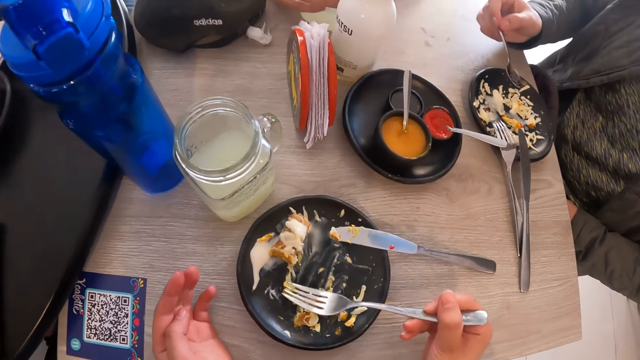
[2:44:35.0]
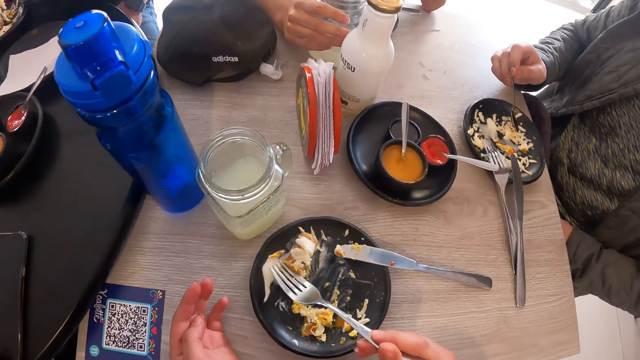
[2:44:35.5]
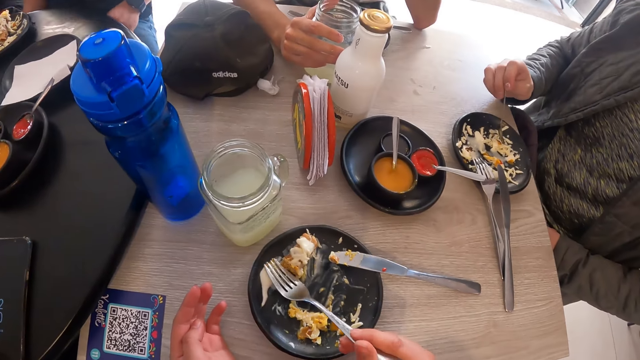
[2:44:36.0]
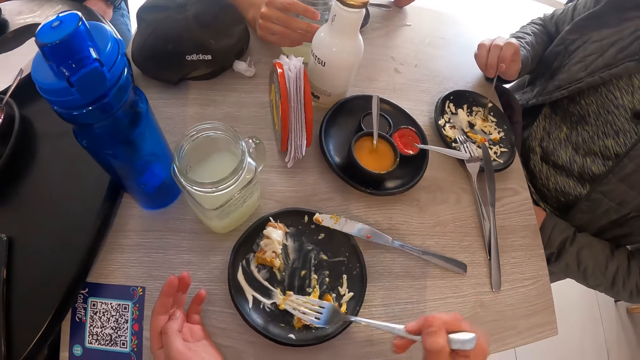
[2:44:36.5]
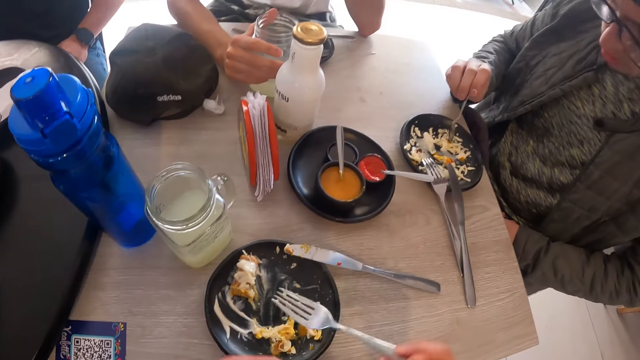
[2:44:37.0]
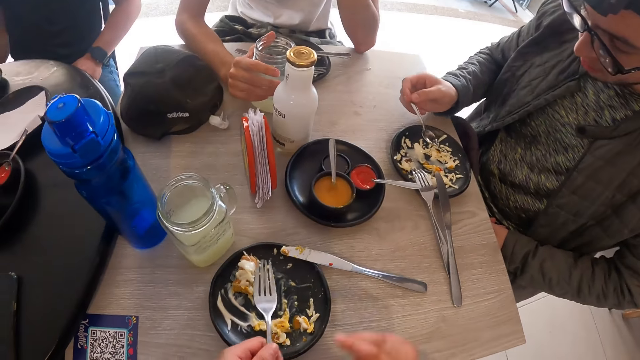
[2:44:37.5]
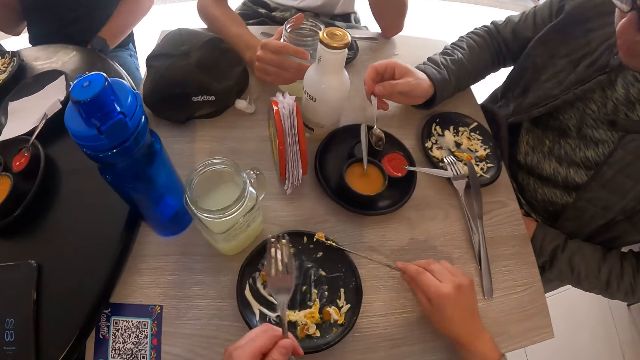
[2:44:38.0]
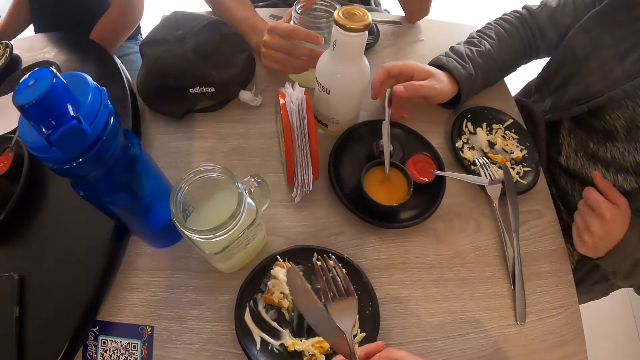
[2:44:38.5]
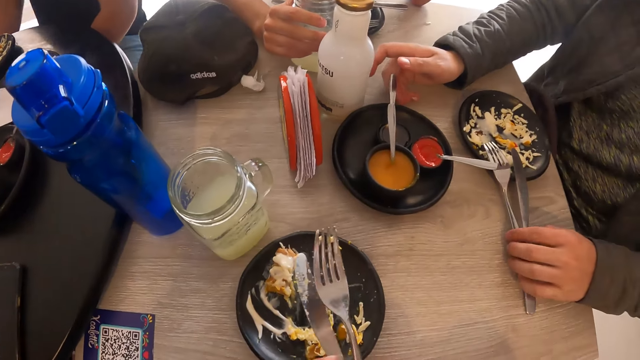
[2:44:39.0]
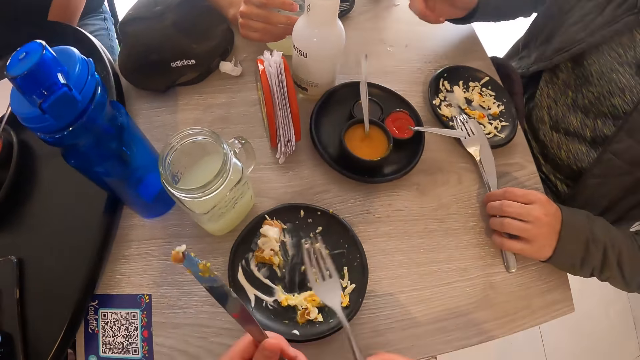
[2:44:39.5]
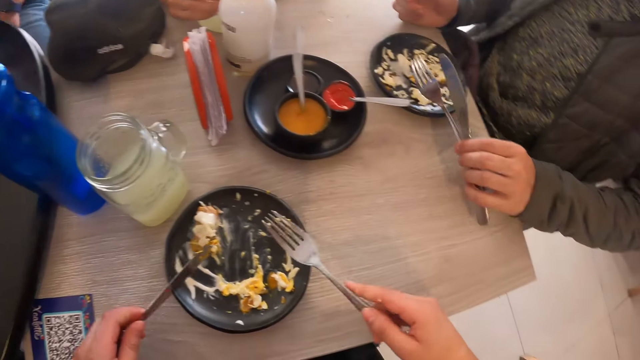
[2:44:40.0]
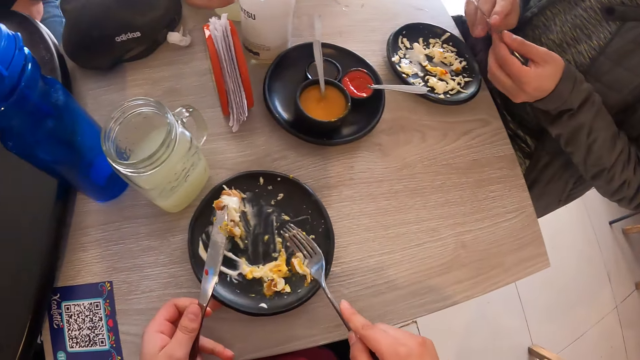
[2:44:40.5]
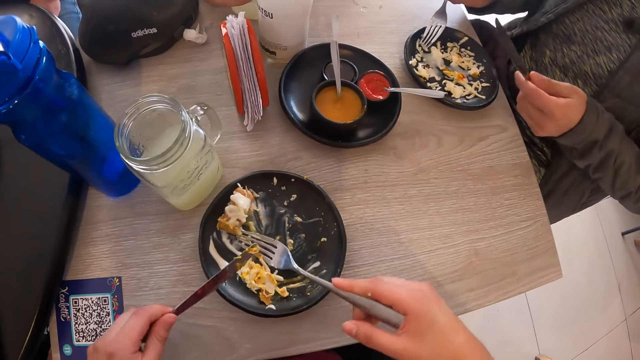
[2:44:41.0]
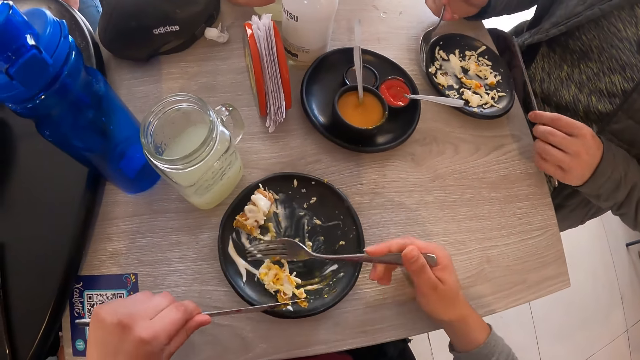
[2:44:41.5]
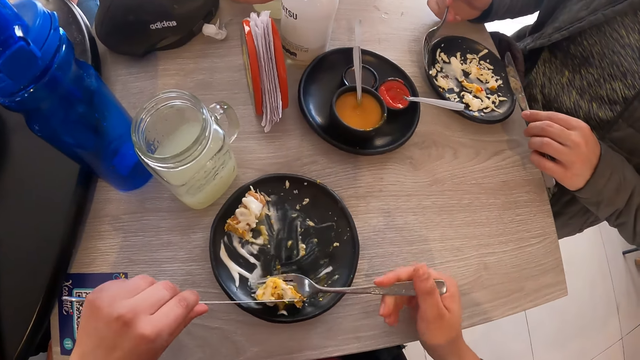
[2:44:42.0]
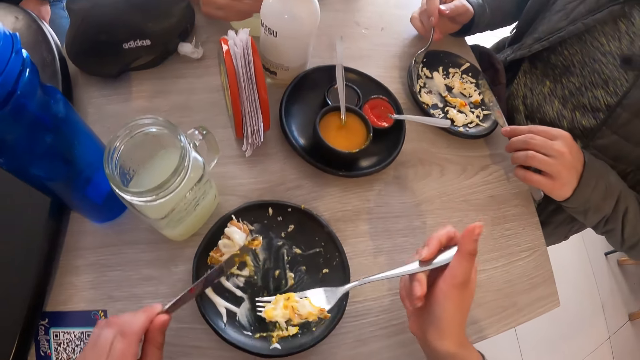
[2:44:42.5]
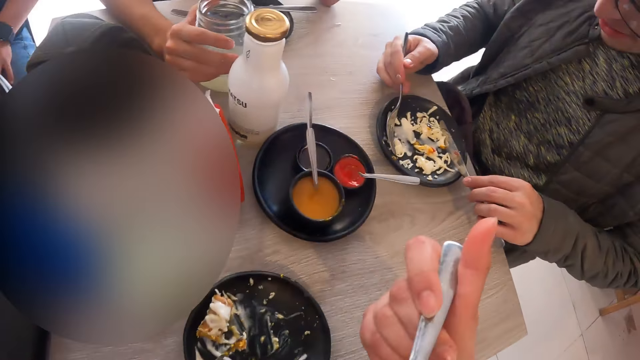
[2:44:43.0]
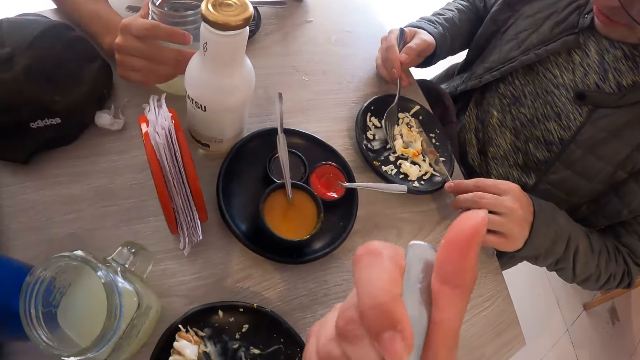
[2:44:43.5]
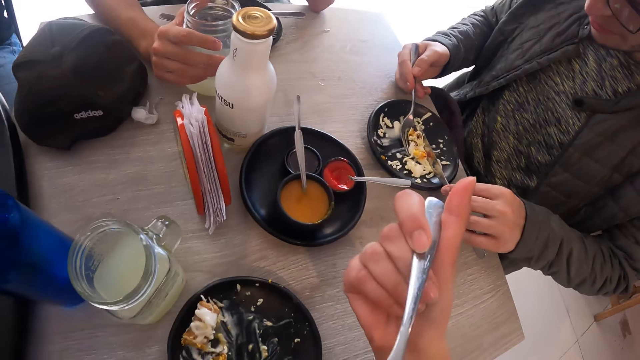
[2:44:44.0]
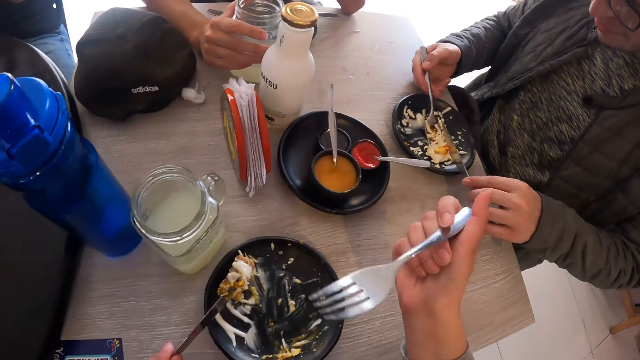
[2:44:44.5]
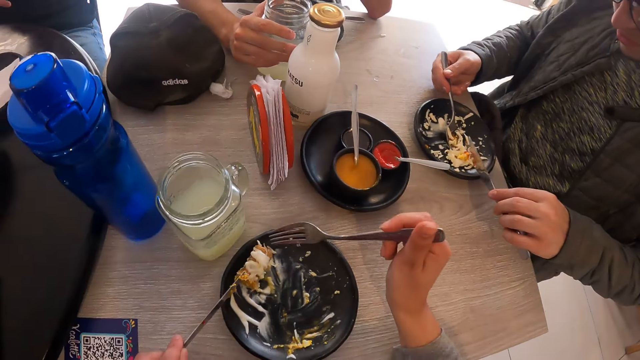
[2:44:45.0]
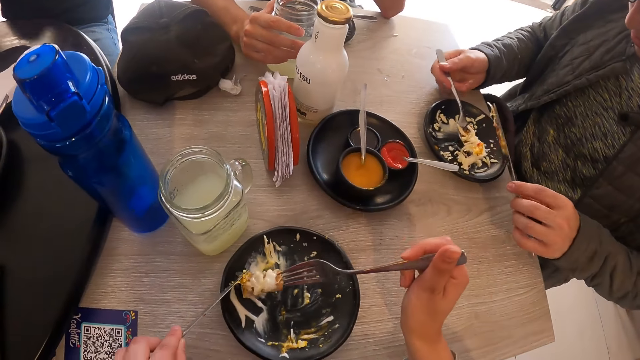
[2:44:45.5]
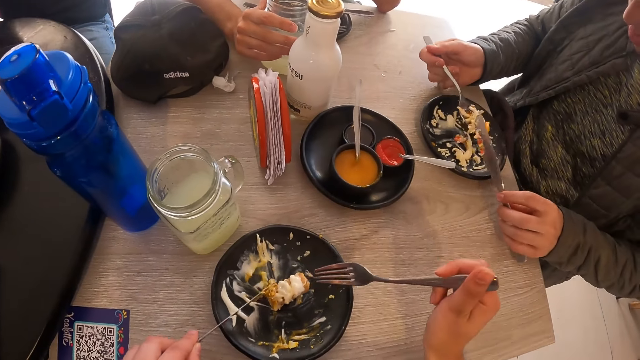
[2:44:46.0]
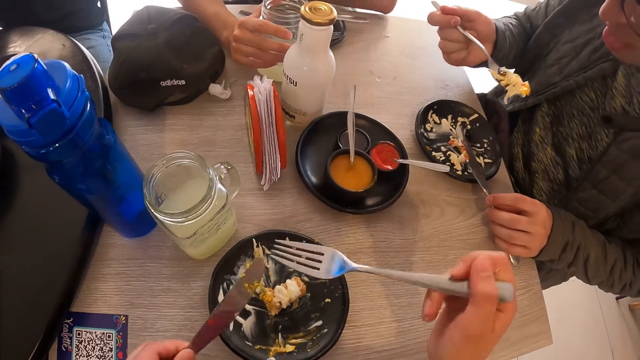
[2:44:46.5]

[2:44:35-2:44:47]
The man pours the sauce on the plate with the spoon in his right hand. The camera wearer passes the fork from his left hand to his right hand. He picks up the knife from the plate with his right hand. The man drops the spoon in the sauce plate with his right hand. The camera wearer passes the knife from his right hand to his left hand. He passes the fork from his left hand to his right hand. The man picks up the fork from the plate with his left hand and picks up the knife from the plate with his left hand. The man passes the knife from his left hand to his right hand. The camera wearer gathers the food in the plate with the fork in his right hand. He places the food on the fork in his right hand with the knife in his left hand. He takes the food from the plate with the fork in his right hand. The man gathers the food in the plate with the fork in his right hand. The camera wearer eats the food from the fork in his right hand. The man places the food on the fork in his right hand with the knife in his left hand. The camera wearer adjusts the sausage on the plate with the fork in his right hand. He adjusts the sausage on the plate with the knife in his left hand. The man takes the food from the plate with the fork in his right hand.

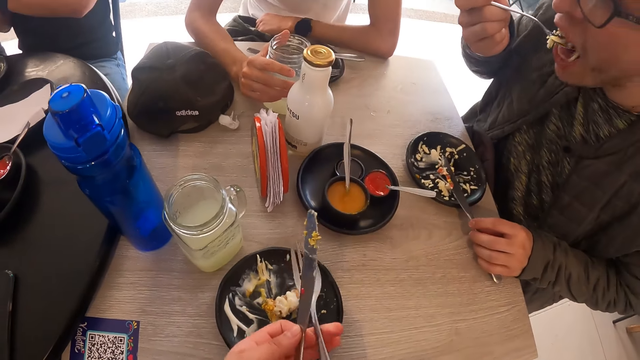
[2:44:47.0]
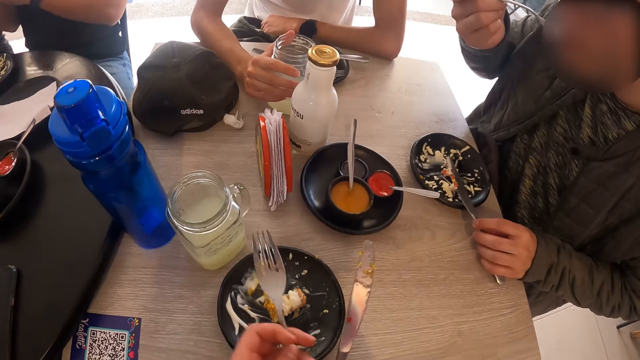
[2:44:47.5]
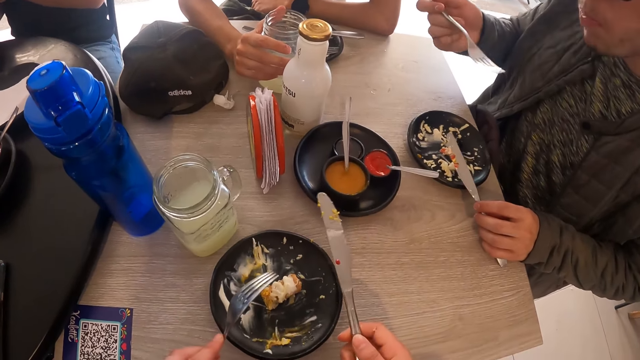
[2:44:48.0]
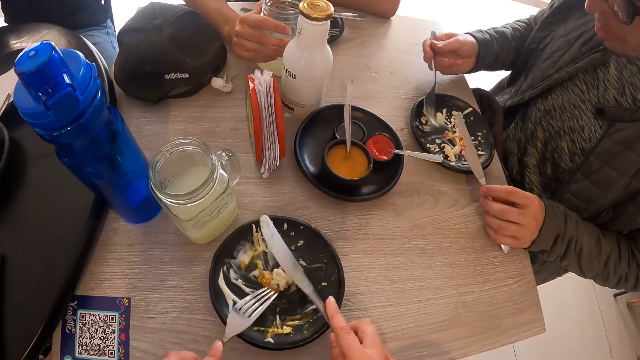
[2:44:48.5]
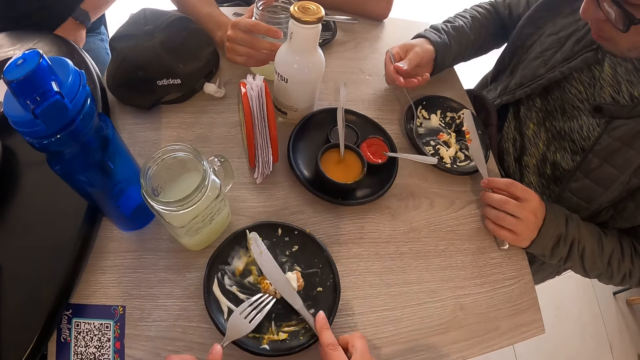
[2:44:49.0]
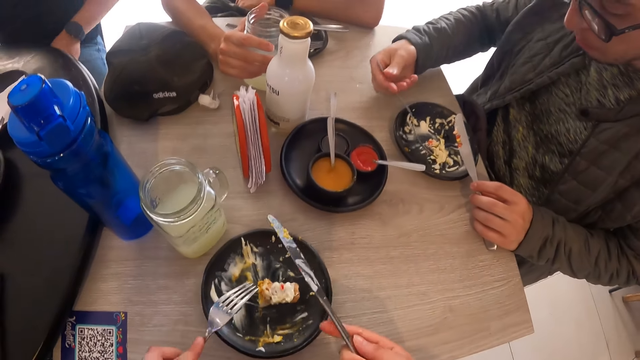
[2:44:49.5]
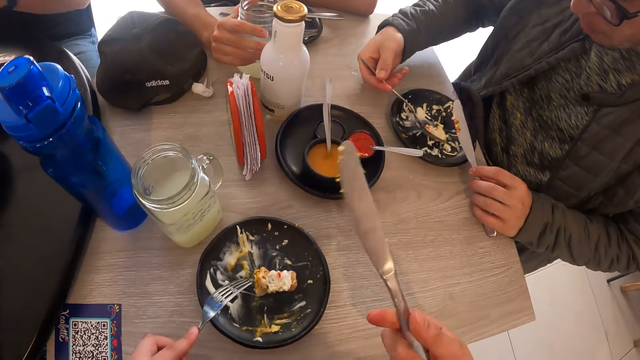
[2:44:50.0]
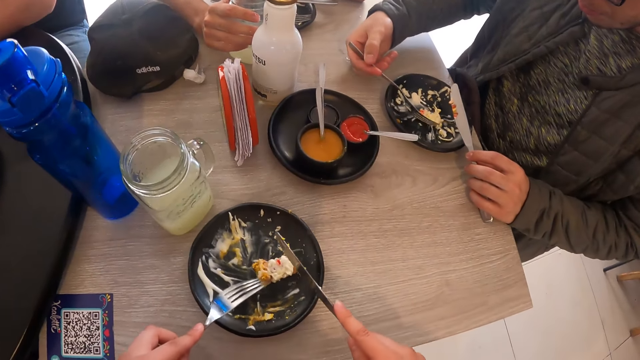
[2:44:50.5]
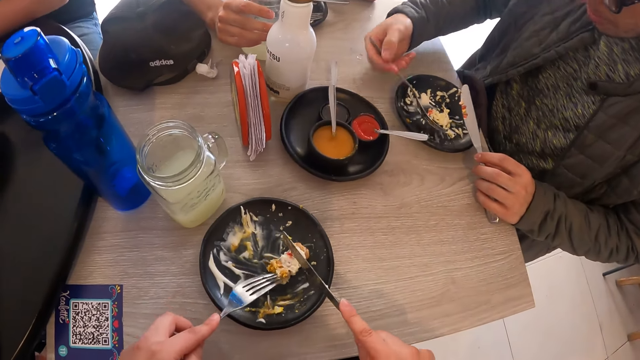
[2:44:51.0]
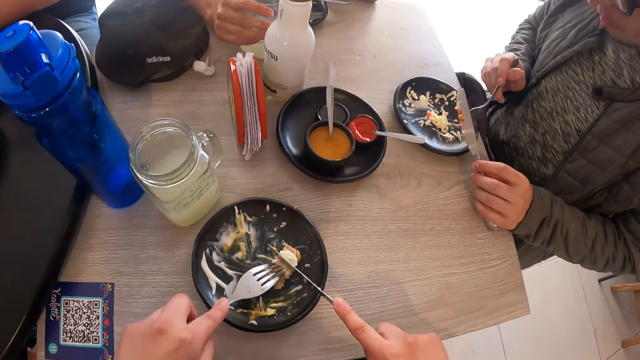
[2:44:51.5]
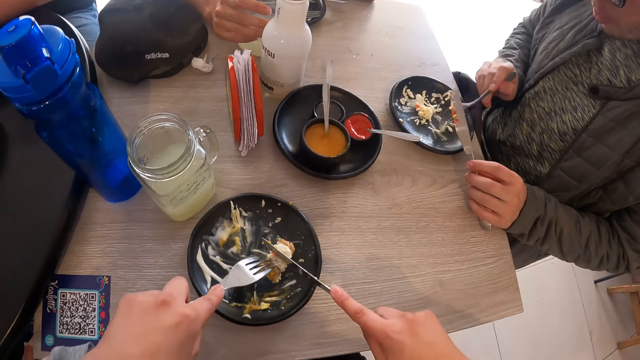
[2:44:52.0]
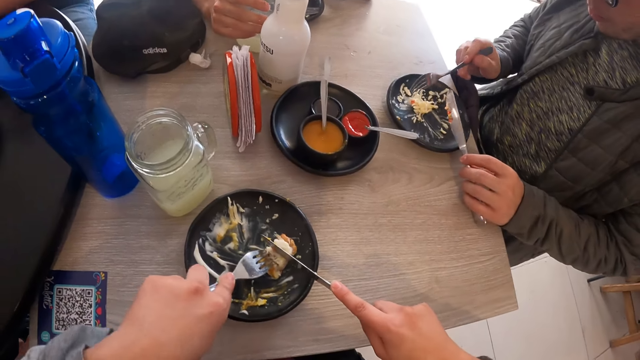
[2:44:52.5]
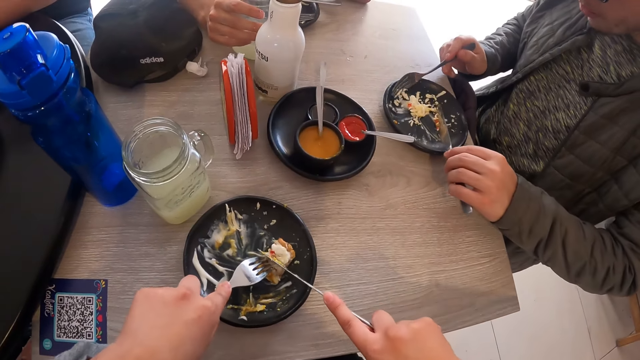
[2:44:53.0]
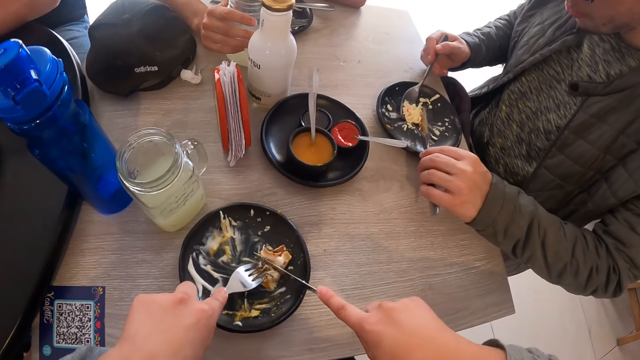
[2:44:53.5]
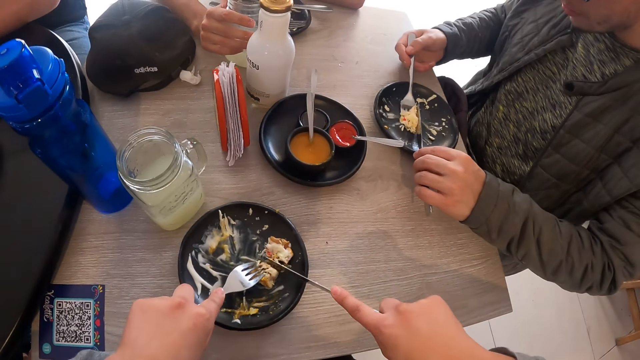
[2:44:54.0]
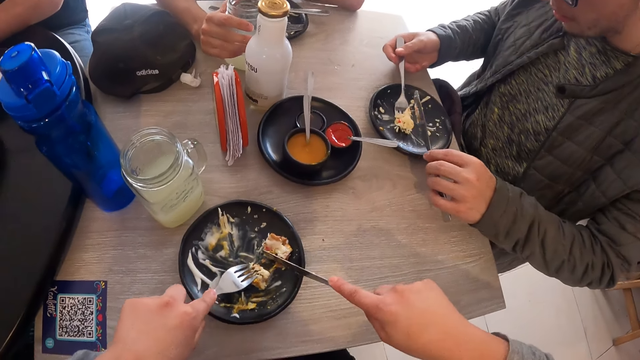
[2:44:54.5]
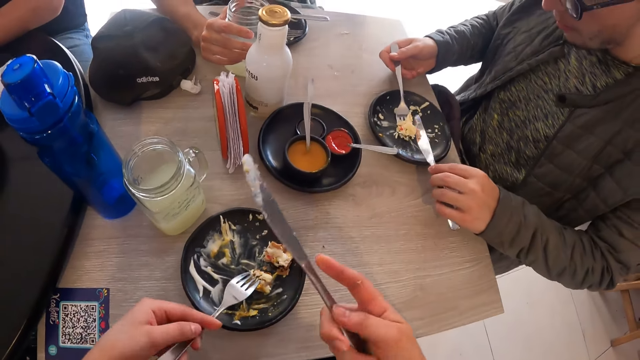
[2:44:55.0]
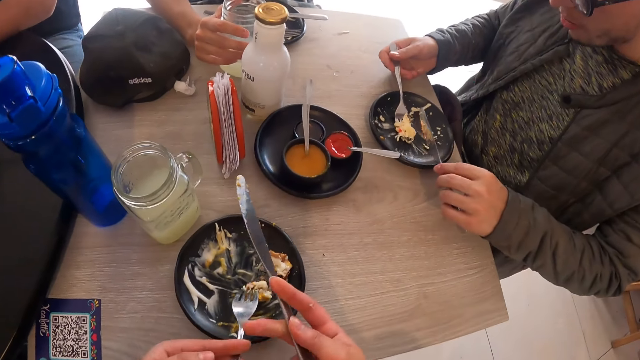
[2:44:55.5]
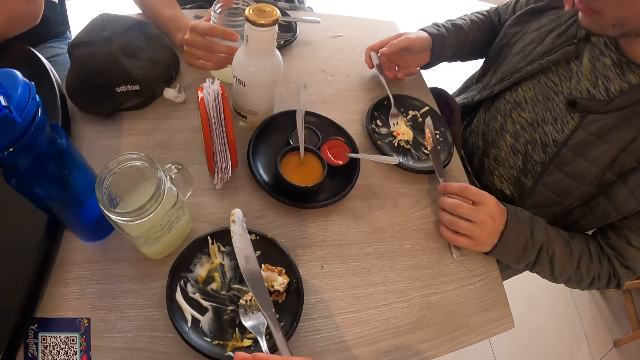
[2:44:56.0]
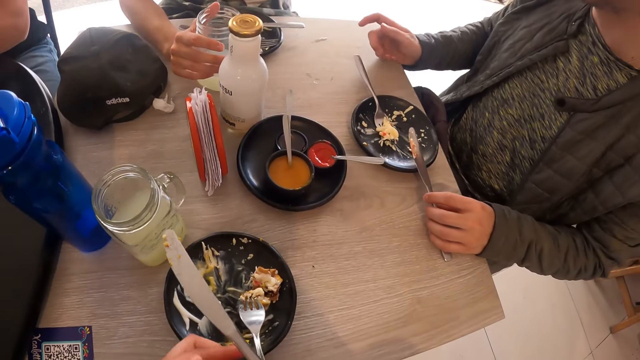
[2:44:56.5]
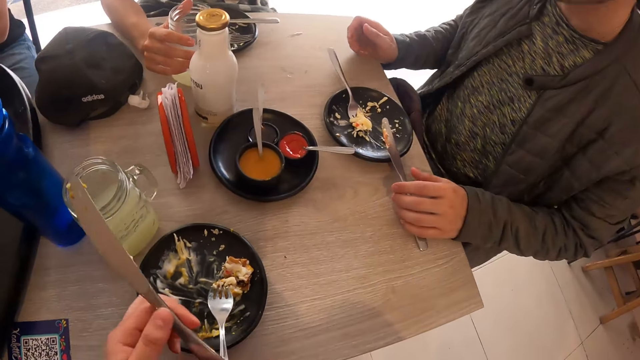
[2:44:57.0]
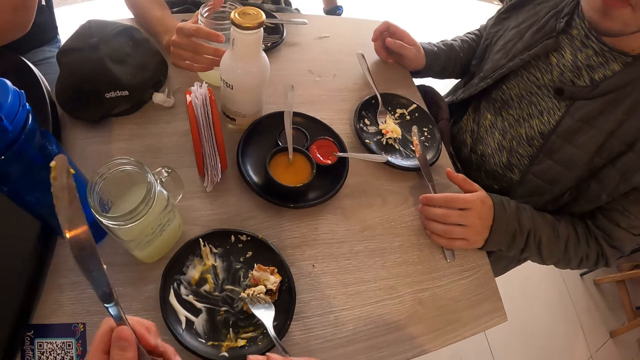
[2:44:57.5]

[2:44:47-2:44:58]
The man eats the food from the fork in his right hand. The camera wearer passes the fork from his right hand to his left hand. He passes the knife from his left hand to his right hand. He places the knife in his right hand on the sausage in the plate. The man gathers food in the plate with the fork in his right hand. The camera wearer places the fork in his left hand on the sausage in the plate. He cuts the sausage in the plate with the fork in his left hand. He cuts the sausage in the plate with the dinner knife in his right hand. The man places the food on the fork in his right hand with the knife in his left hand and scoops the food. The man drops the fork on the plate with his right hand. The camera wearer passes the knife from his right hand to his left hand. He passes the fork from his left hand to his right hand.
